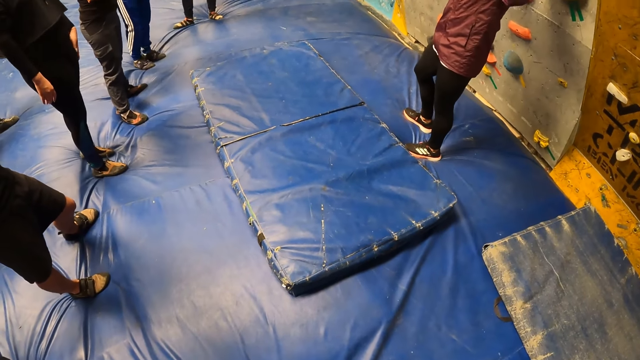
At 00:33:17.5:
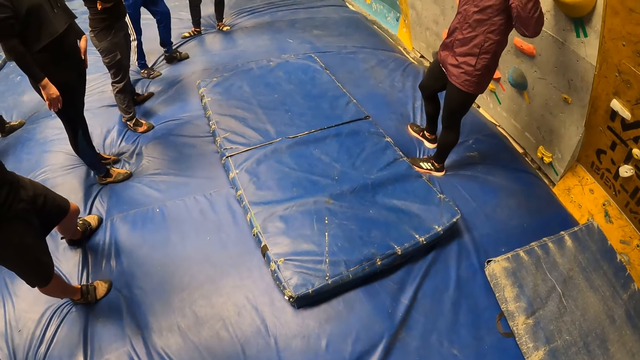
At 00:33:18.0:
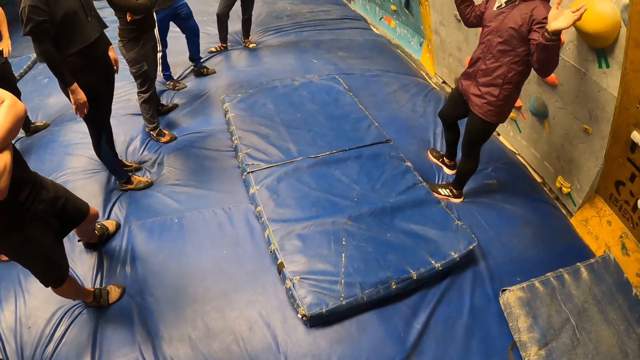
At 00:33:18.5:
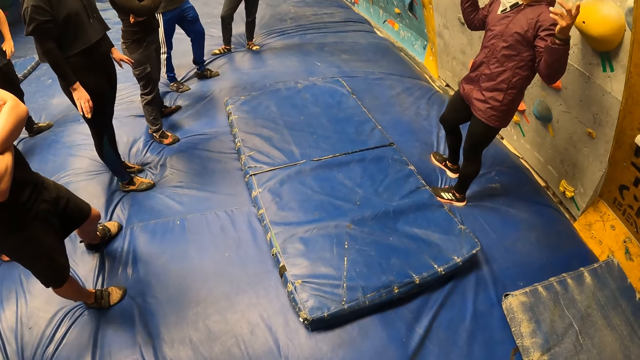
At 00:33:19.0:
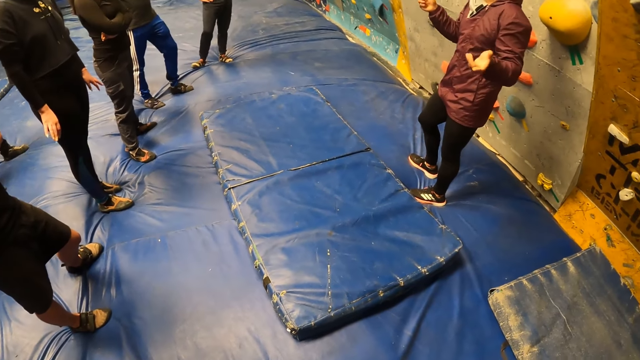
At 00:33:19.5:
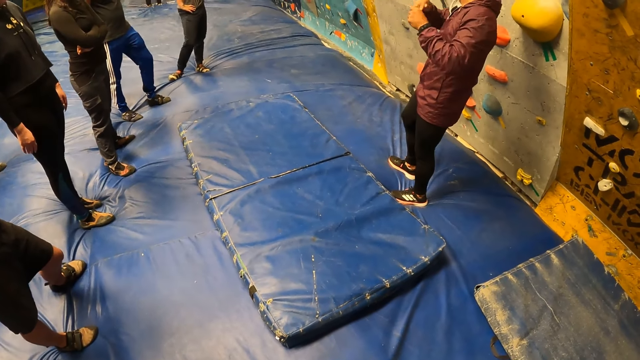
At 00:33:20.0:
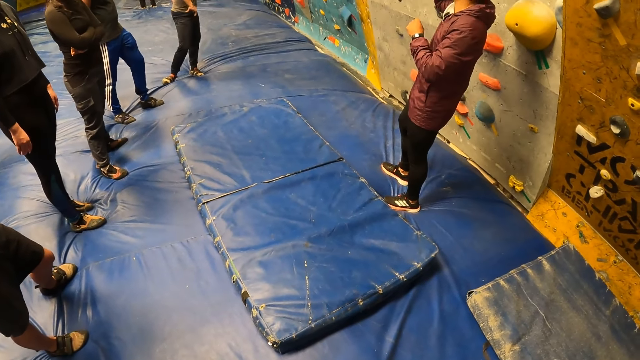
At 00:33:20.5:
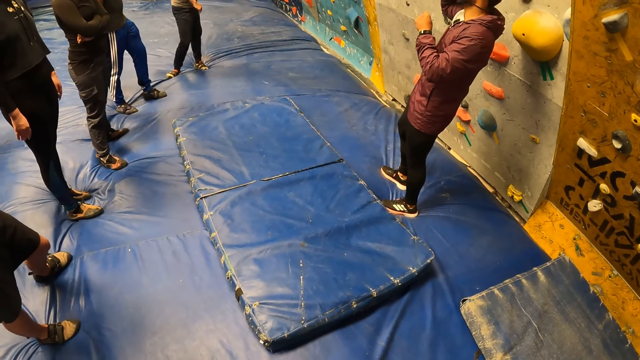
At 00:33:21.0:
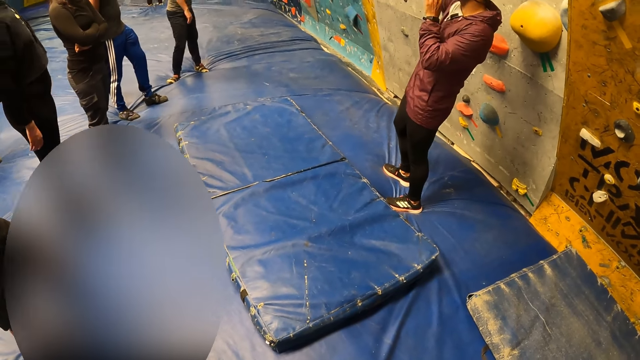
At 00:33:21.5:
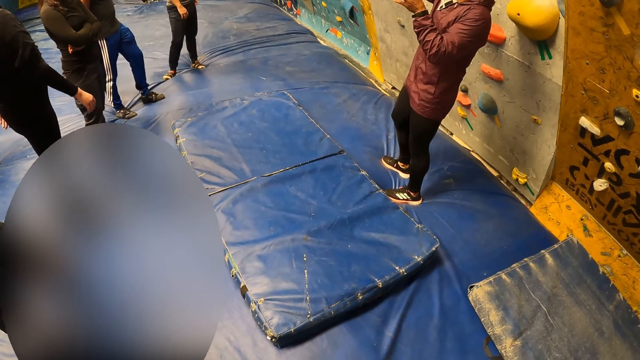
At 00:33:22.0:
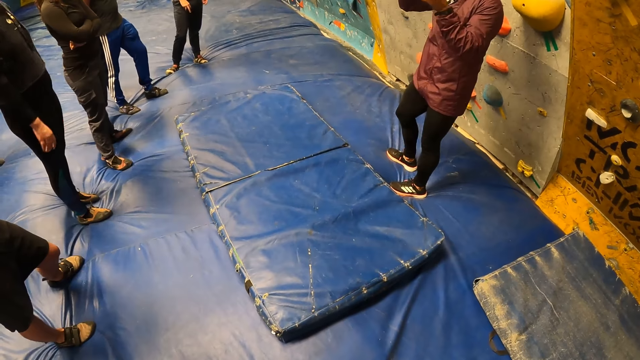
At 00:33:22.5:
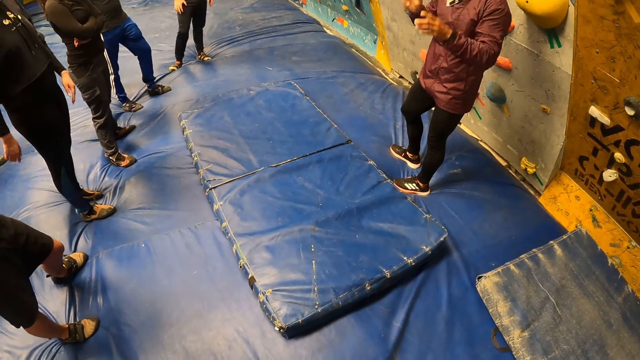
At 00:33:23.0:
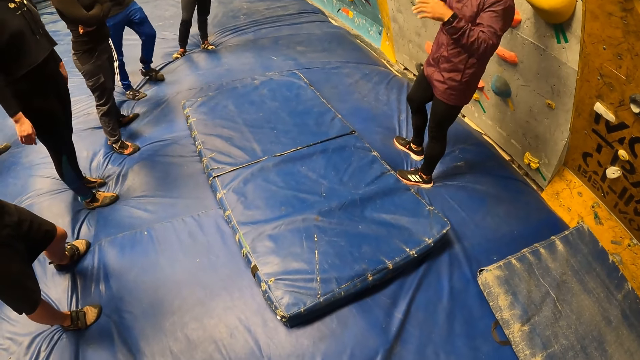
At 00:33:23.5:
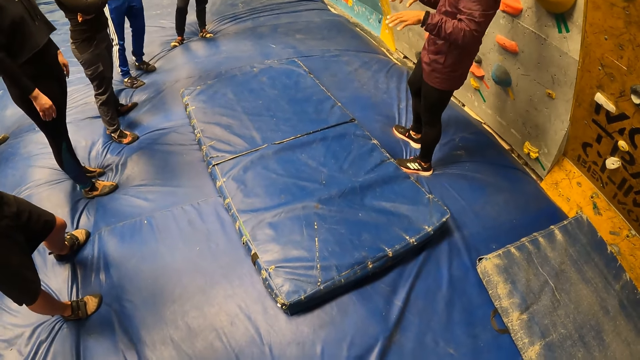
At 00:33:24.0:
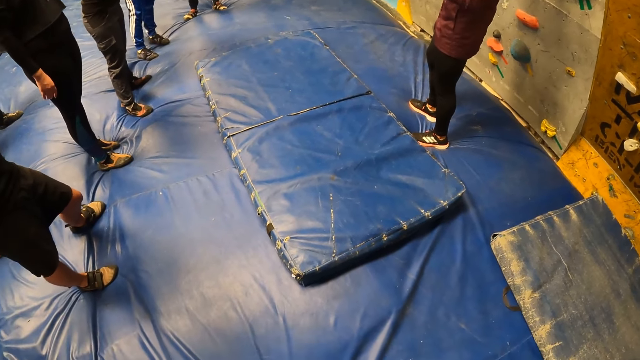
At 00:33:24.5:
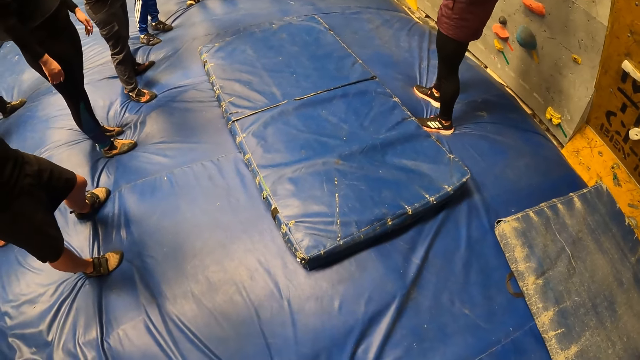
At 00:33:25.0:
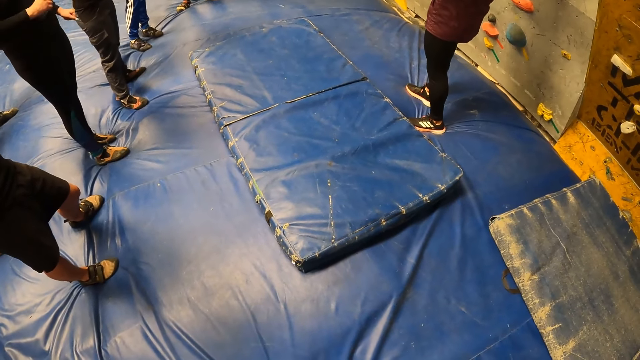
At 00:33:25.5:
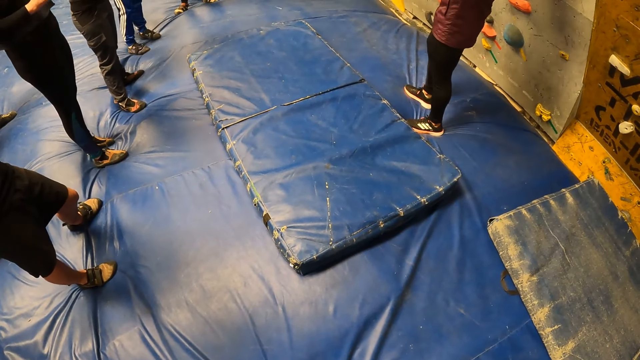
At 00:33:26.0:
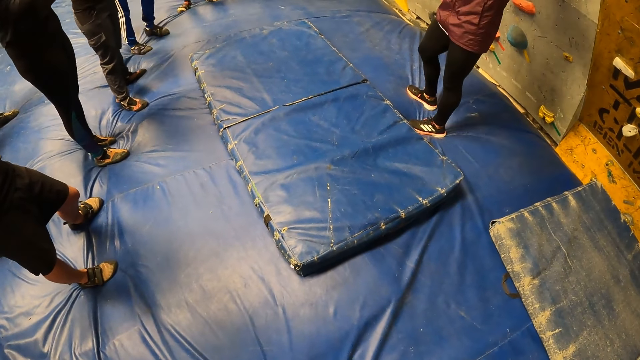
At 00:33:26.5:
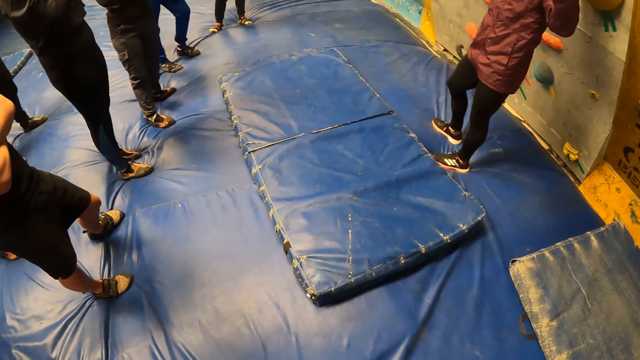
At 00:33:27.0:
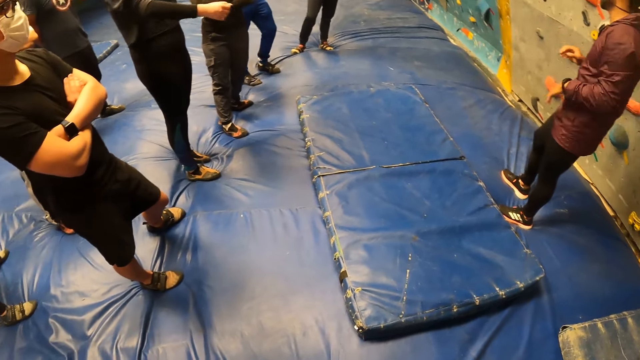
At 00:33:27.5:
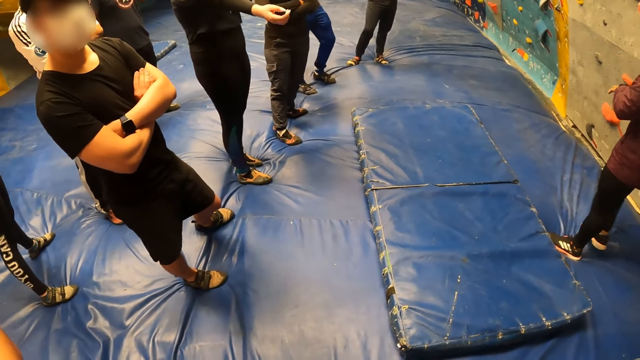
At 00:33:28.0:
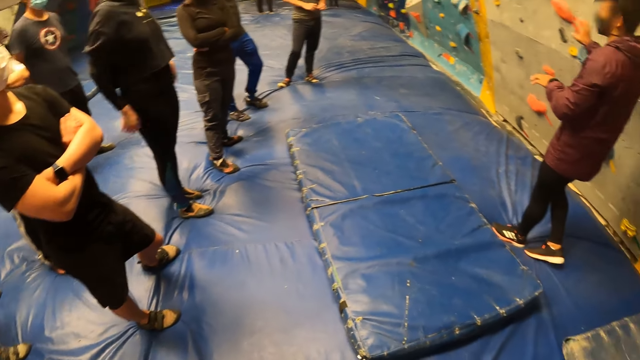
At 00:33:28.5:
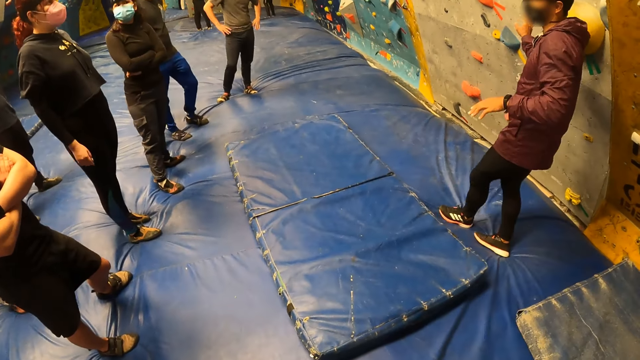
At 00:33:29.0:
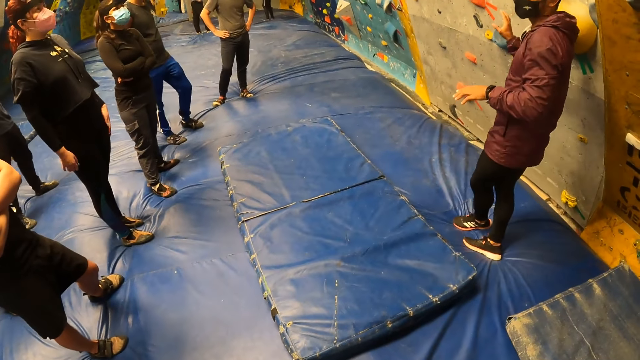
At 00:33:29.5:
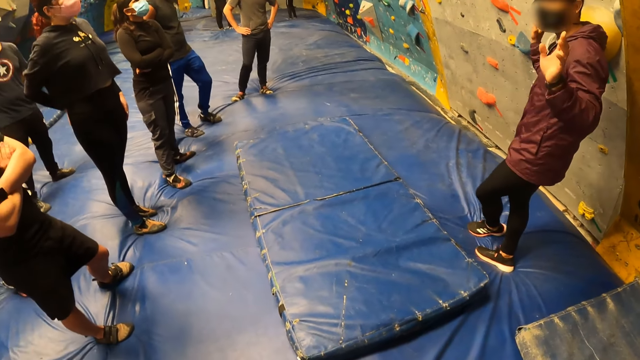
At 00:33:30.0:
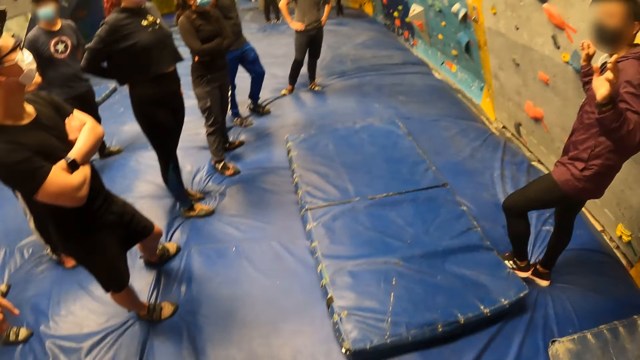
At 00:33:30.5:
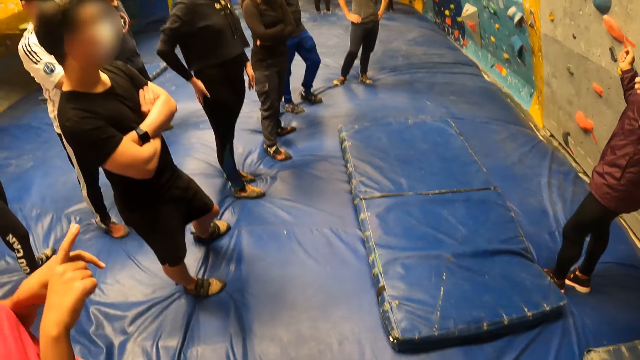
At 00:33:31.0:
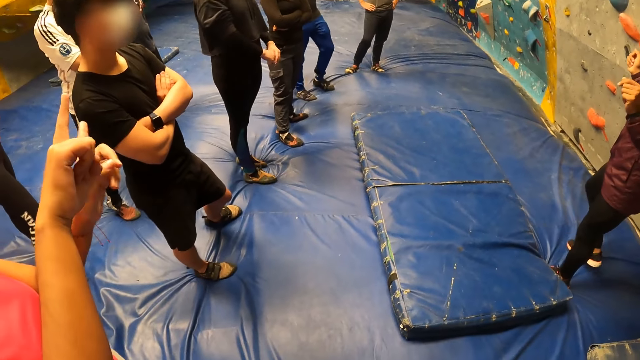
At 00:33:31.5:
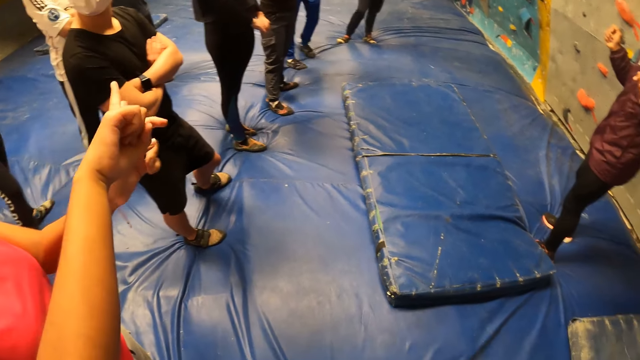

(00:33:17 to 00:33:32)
The camera wearer looks around. They look around again.

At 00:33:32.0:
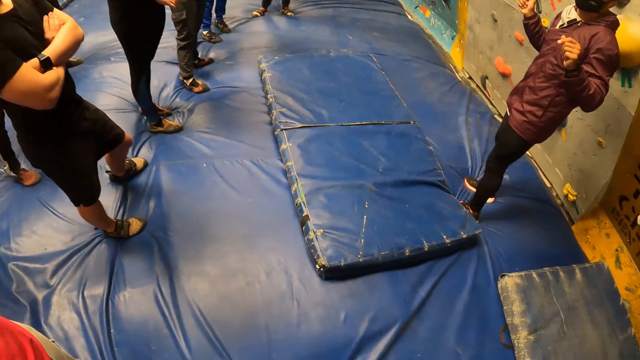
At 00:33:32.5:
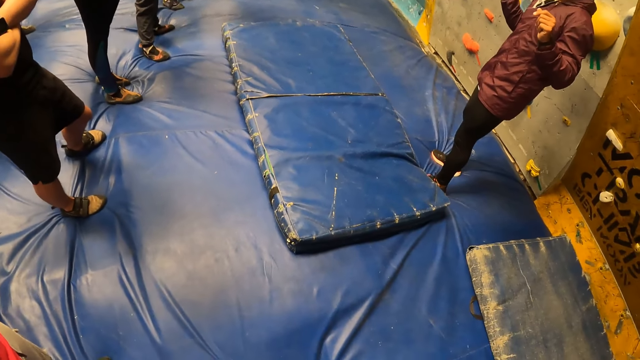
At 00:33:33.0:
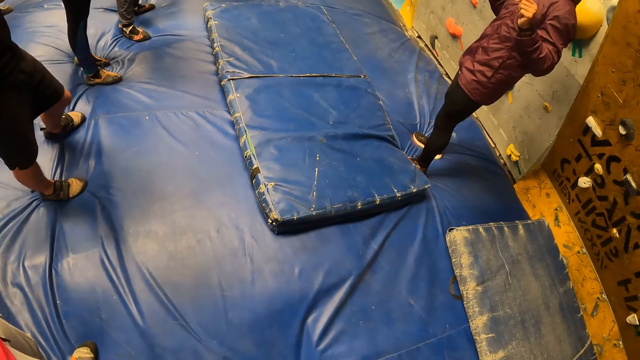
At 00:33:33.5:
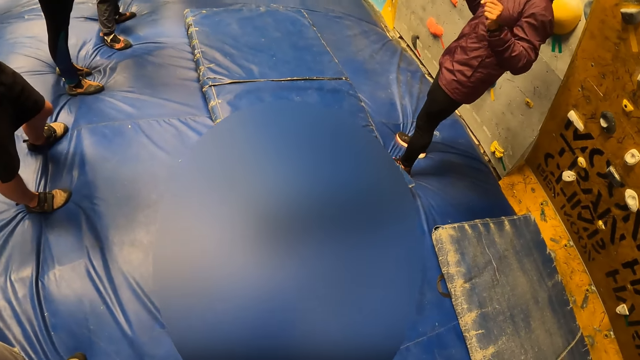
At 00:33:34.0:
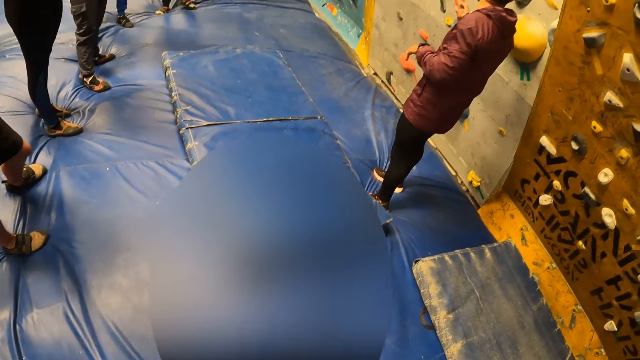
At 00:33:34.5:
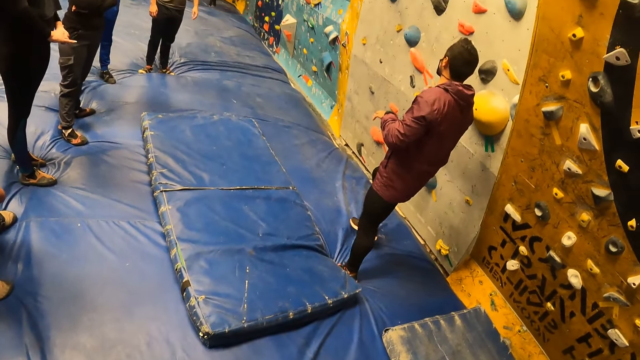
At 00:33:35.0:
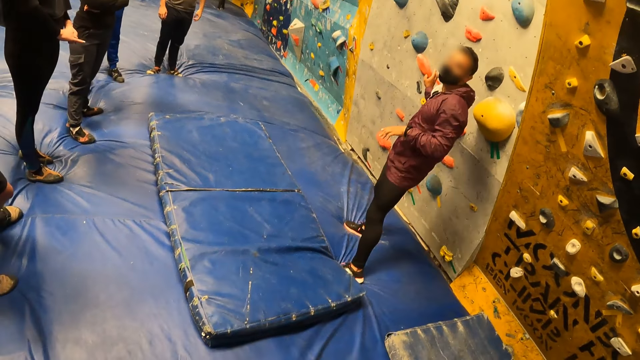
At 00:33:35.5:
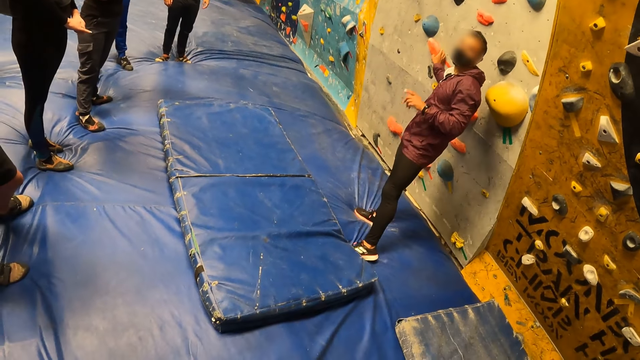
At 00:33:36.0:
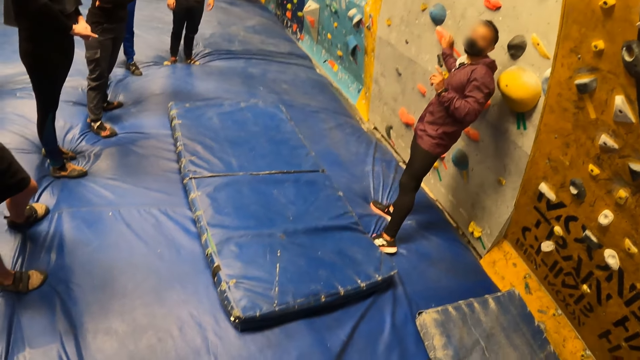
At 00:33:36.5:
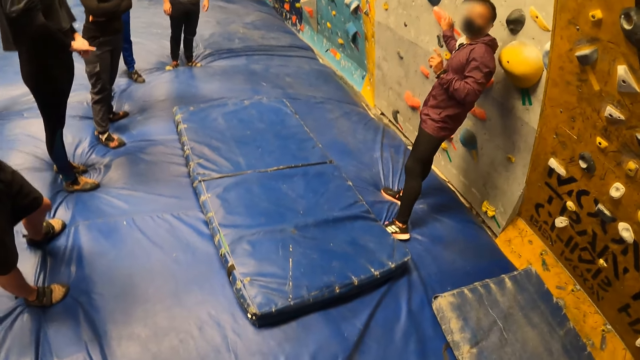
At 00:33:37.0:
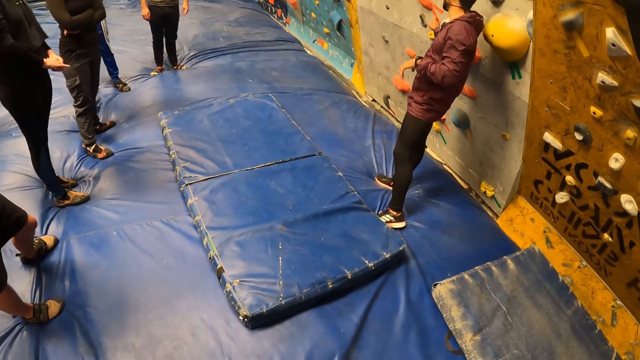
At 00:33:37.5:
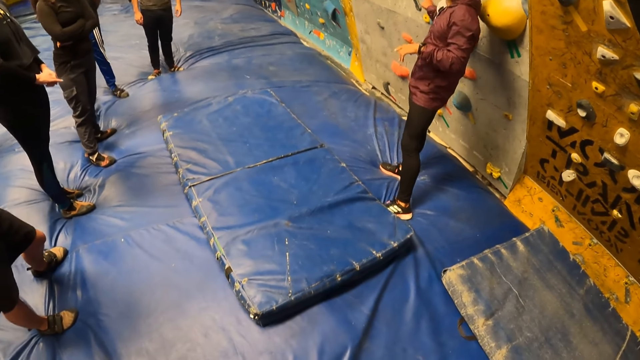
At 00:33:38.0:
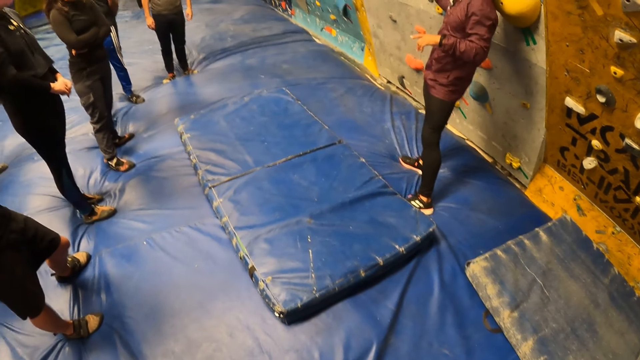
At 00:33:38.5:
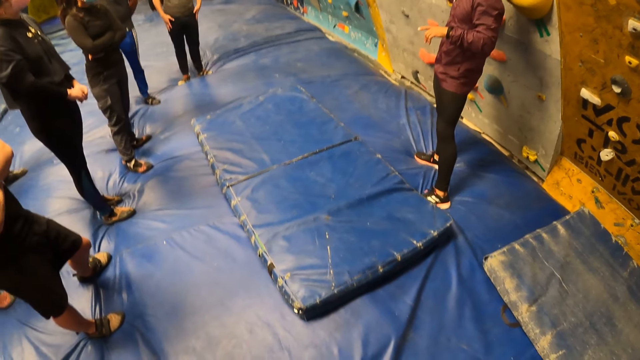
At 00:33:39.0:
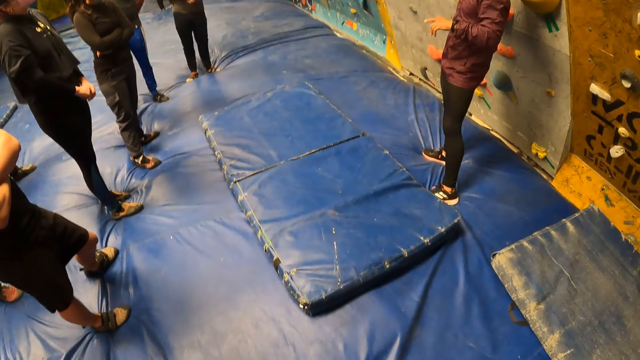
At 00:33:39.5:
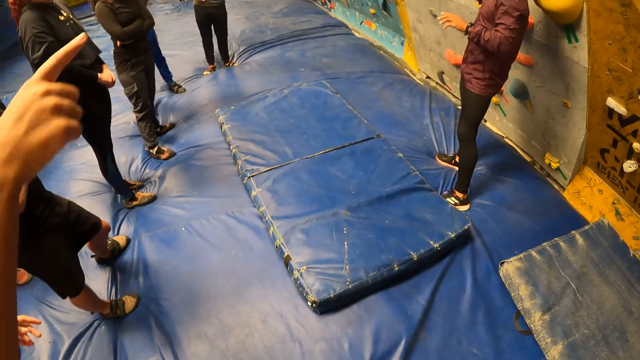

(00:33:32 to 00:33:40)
The camera wearer looks around.
